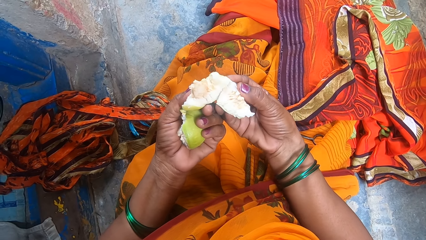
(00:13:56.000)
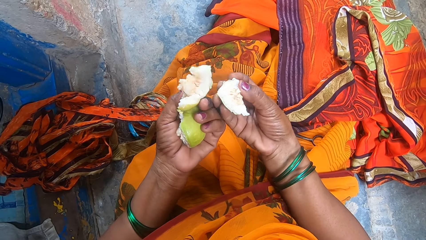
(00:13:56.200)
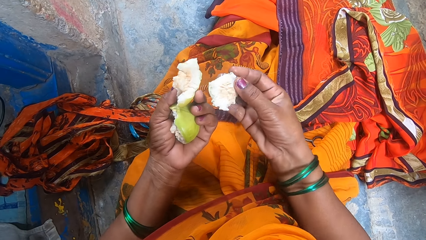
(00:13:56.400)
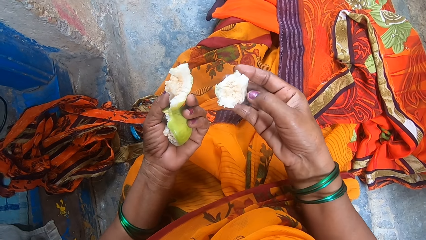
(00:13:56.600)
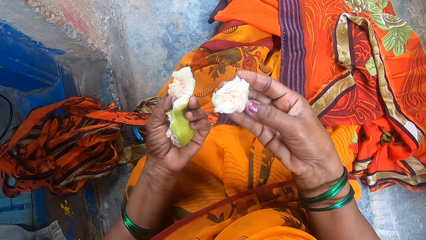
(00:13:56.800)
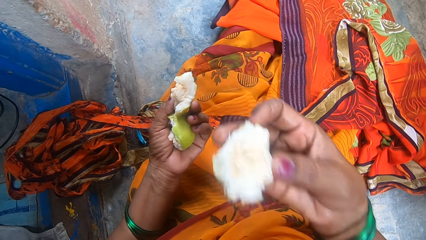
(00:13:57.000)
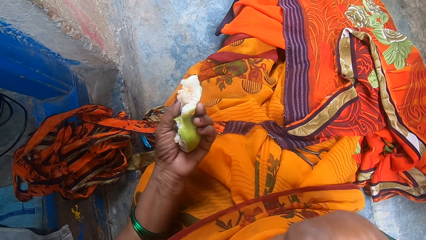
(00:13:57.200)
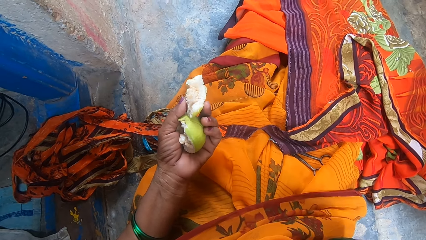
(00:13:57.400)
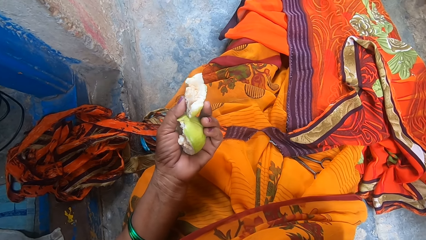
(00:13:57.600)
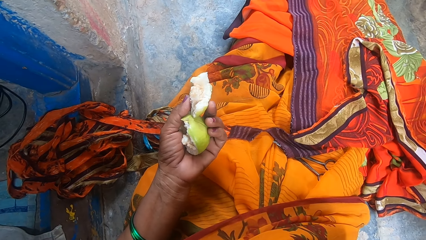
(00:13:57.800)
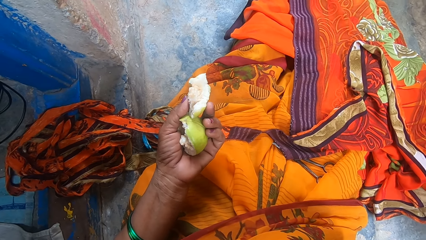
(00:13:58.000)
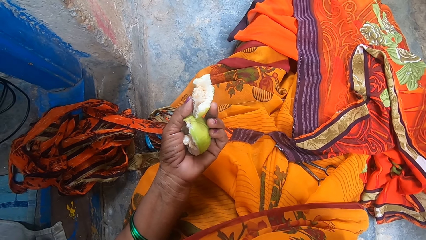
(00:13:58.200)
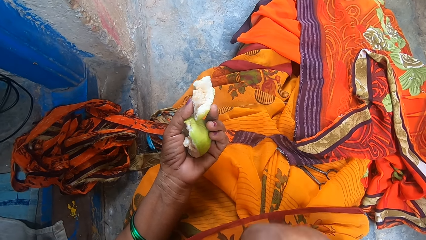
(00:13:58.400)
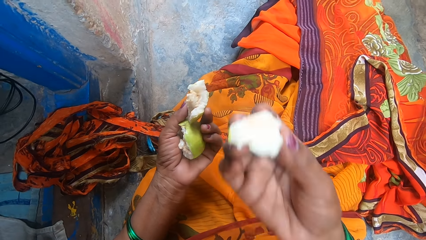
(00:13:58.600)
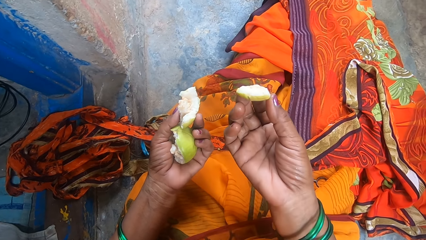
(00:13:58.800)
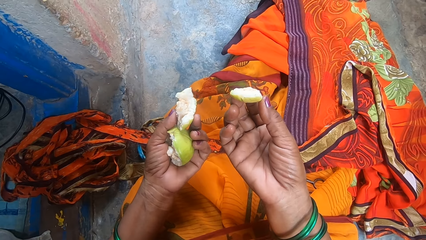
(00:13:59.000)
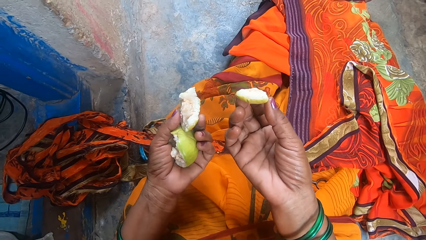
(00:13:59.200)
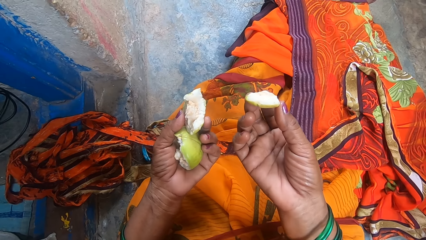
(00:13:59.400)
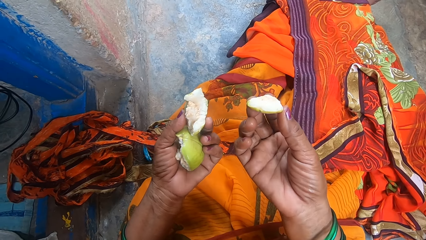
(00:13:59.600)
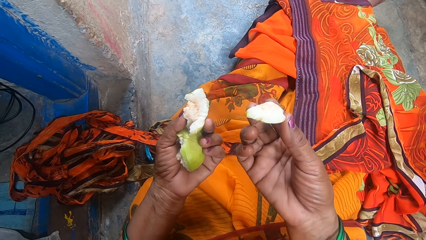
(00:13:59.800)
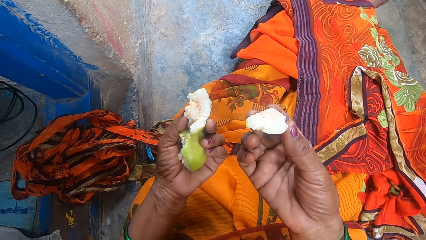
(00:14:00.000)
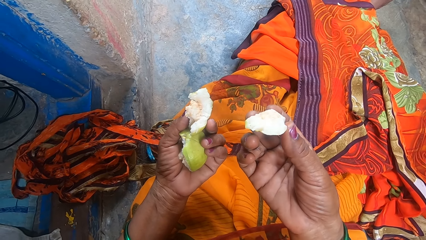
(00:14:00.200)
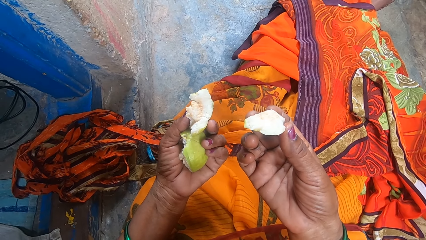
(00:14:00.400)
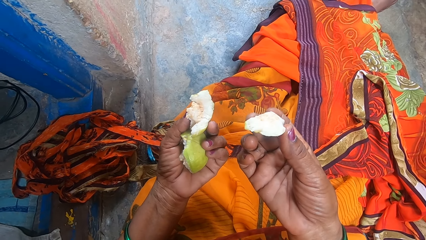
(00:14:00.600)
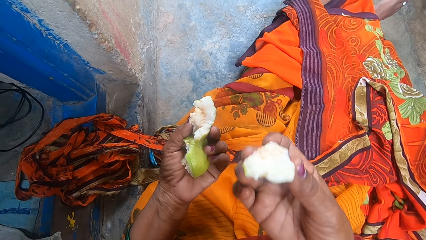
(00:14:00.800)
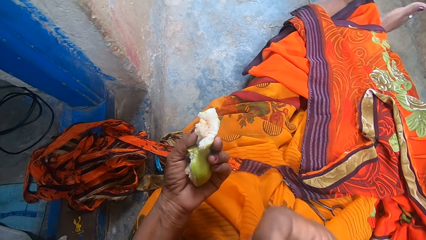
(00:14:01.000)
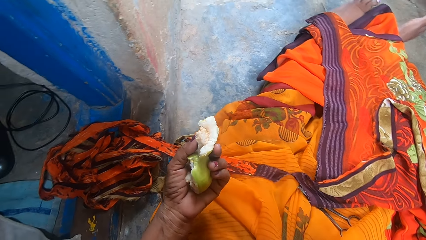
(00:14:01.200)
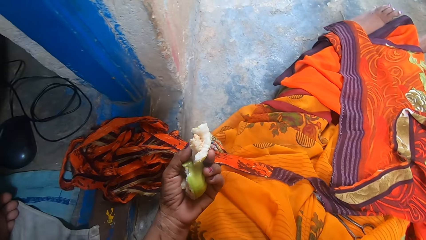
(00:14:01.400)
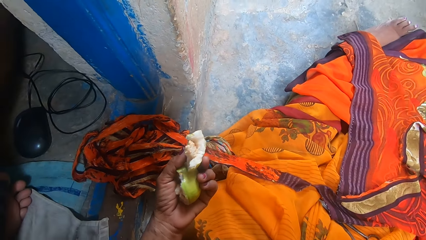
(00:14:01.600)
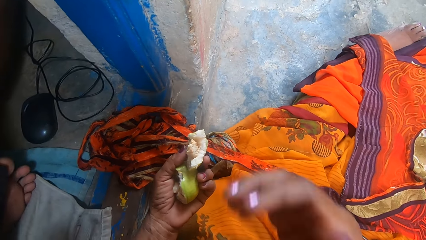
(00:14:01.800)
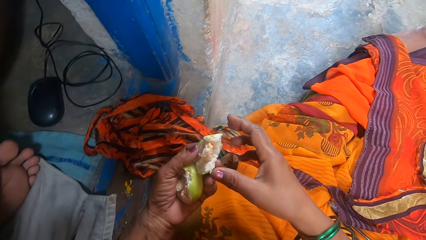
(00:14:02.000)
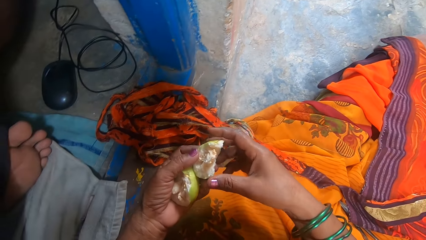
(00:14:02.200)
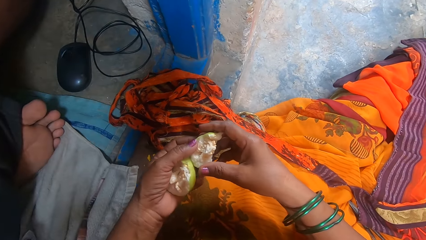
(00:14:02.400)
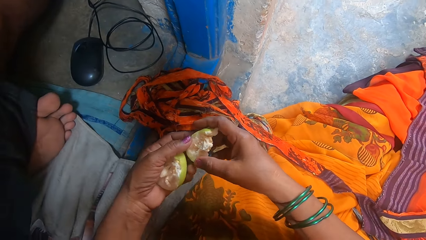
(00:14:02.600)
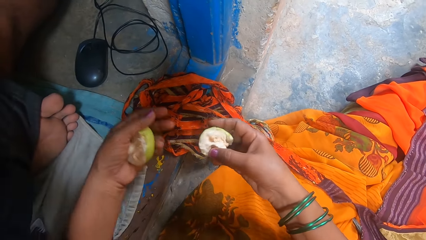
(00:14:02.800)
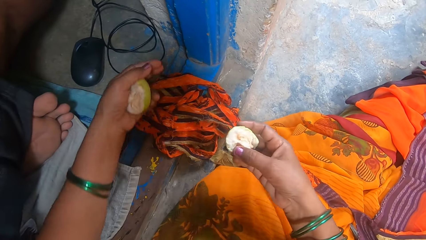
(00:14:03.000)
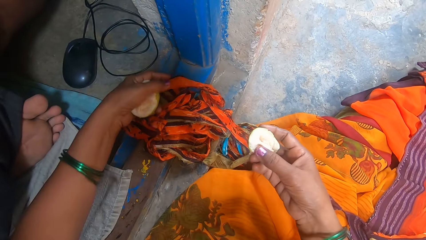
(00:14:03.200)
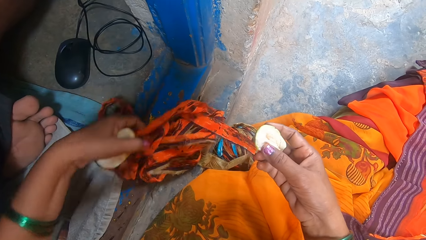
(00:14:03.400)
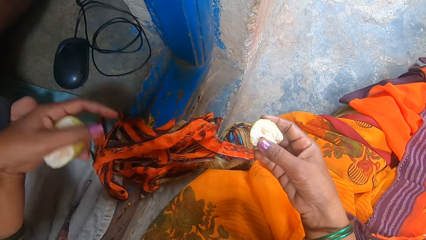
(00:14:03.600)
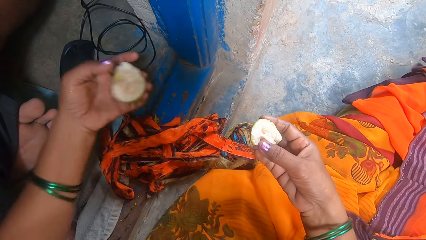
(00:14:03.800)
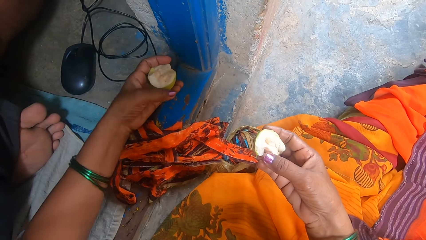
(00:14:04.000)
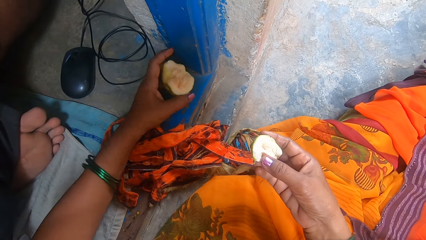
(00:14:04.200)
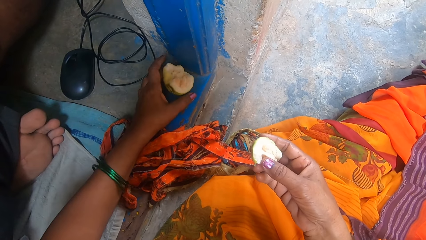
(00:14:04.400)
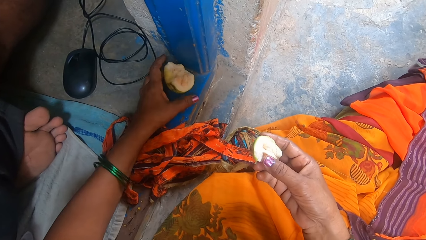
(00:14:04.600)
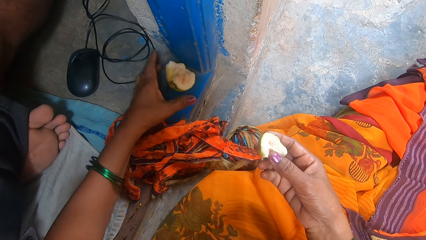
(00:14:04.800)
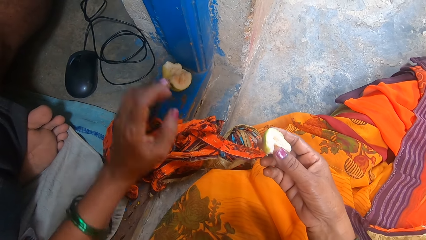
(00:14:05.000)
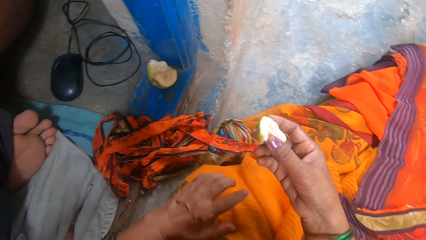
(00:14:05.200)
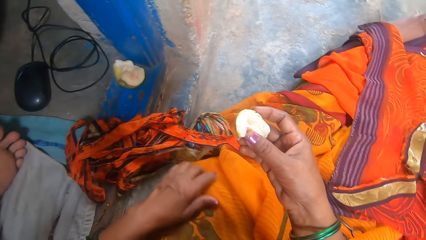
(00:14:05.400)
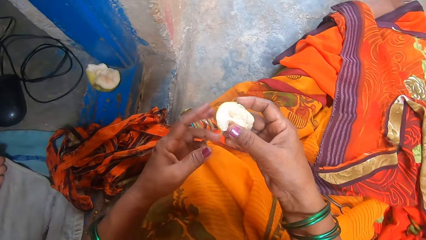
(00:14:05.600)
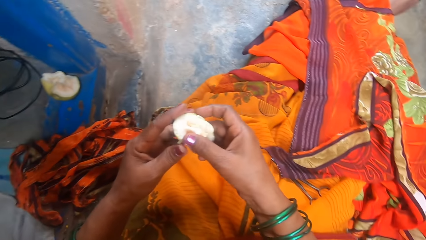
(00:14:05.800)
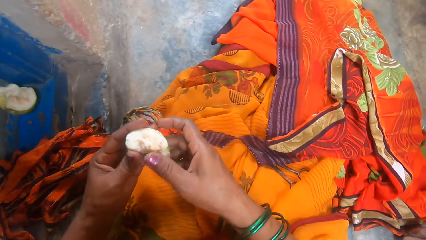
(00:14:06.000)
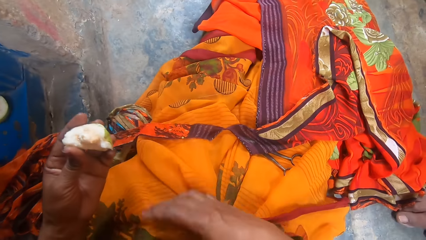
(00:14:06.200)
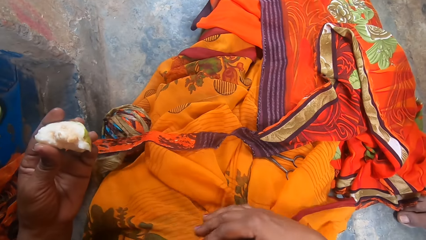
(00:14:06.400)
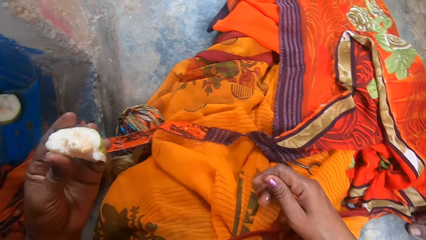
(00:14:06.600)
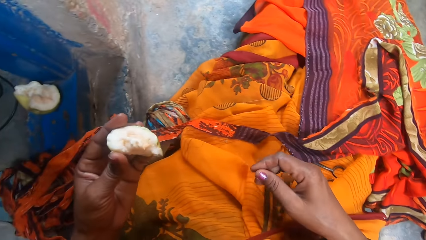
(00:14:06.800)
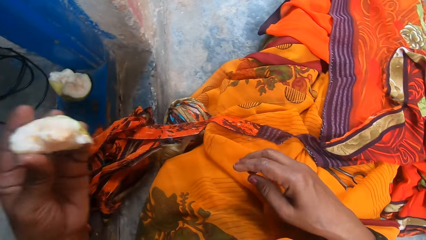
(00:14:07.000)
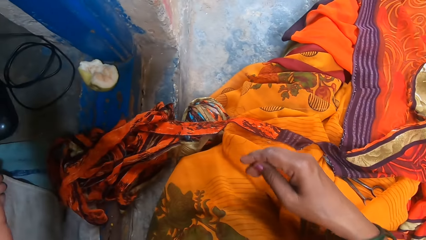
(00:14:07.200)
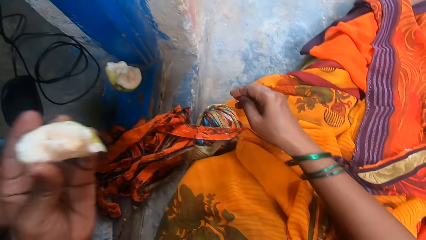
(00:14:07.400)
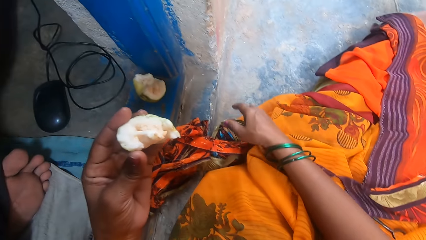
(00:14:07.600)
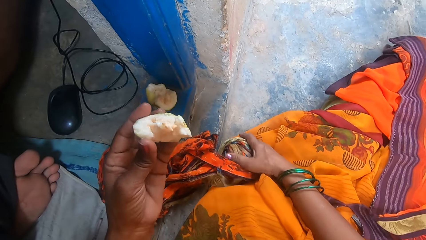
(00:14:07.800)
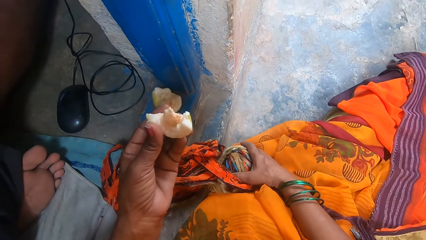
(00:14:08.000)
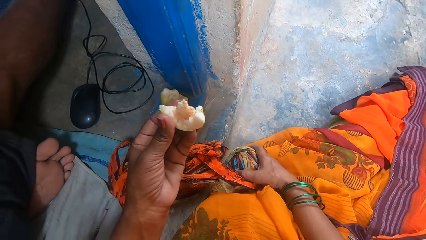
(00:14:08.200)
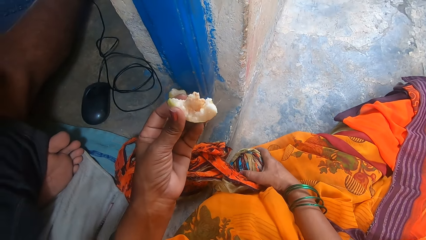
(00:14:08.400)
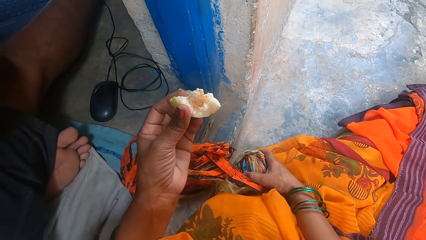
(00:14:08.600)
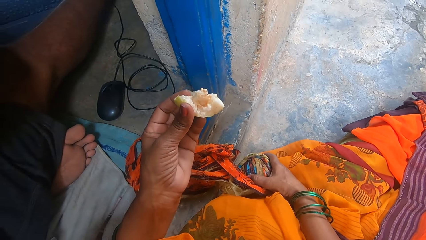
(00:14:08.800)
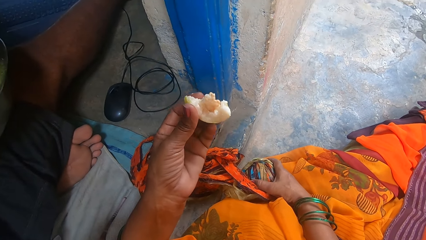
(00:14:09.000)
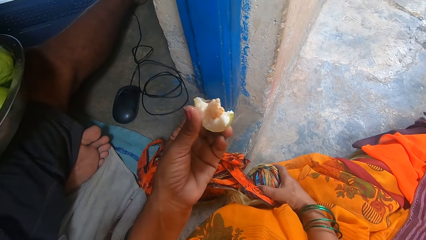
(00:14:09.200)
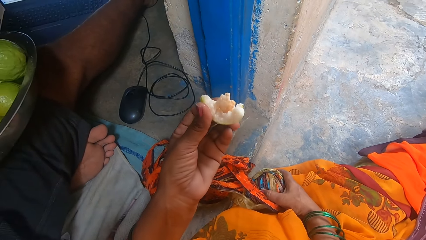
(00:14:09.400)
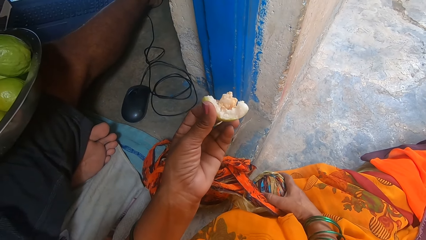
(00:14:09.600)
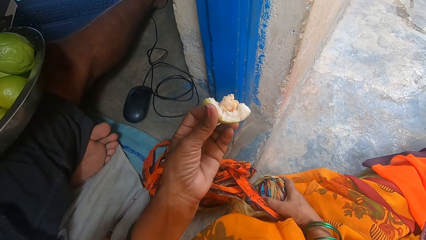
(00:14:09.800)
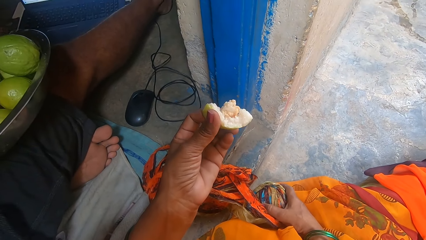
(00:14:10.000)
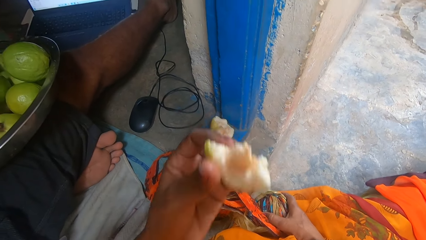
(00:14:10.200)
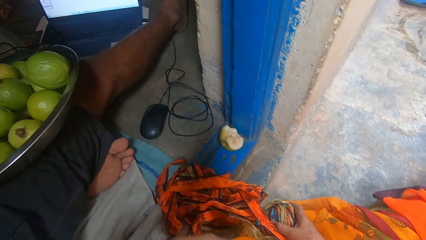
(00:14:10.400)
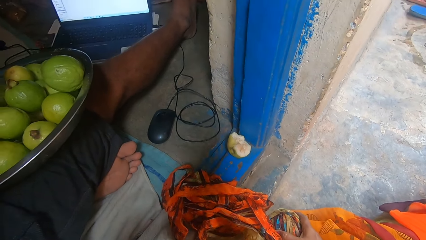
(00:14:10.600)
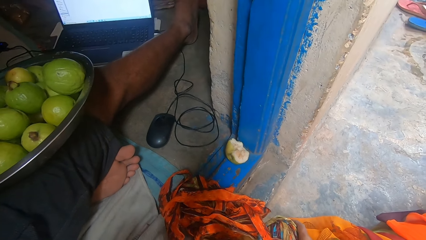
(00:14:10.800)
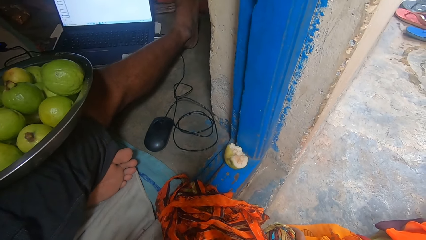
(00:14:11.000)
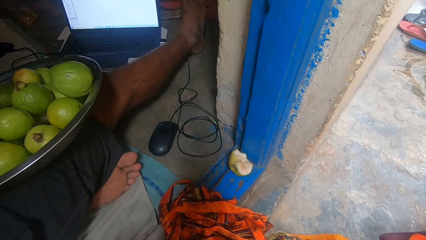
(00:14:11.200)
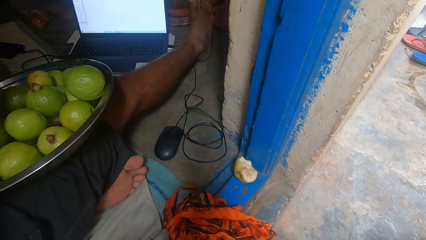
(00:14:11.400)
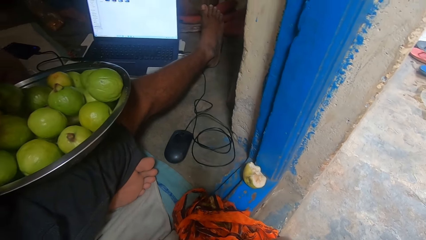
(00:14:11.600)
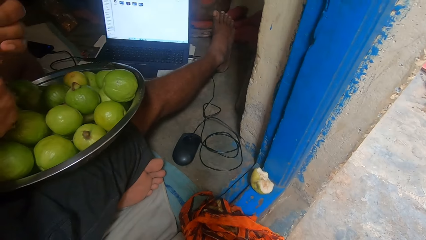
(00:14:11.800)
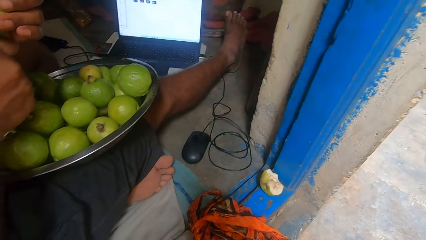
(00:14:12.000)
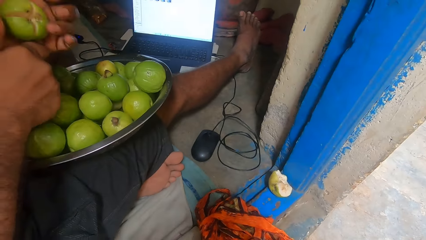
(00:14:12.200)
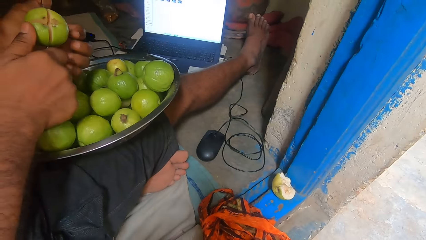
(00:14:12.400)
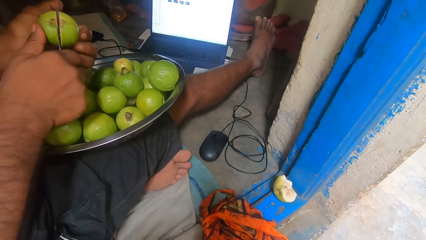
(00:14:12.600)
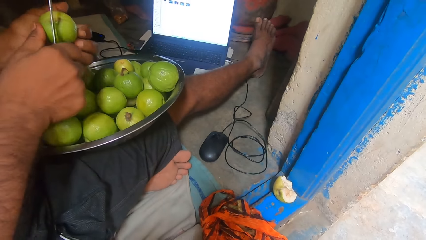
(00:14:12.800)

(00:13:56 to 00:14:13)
The camera wearer eats the guava. They move the cloth on the floor. They put down the guava. They look at the guava. A man dialogues with the camera wearer. The camera wearer eats the guava.
